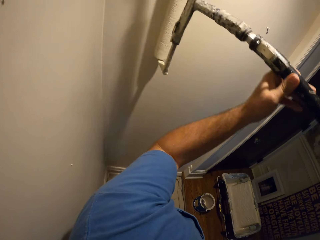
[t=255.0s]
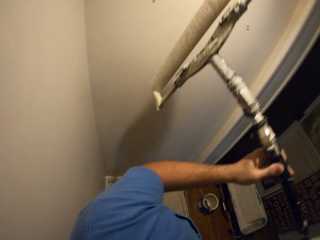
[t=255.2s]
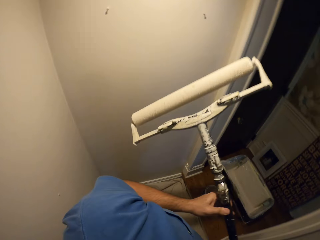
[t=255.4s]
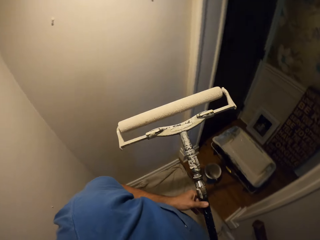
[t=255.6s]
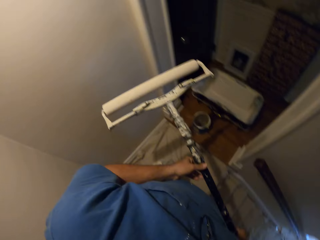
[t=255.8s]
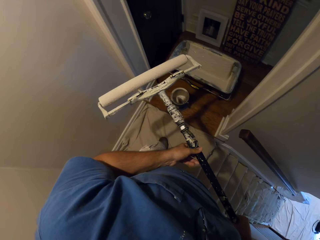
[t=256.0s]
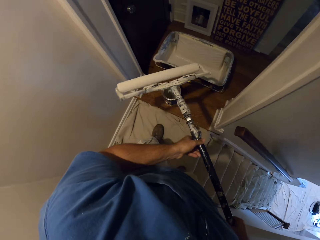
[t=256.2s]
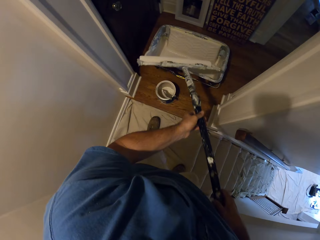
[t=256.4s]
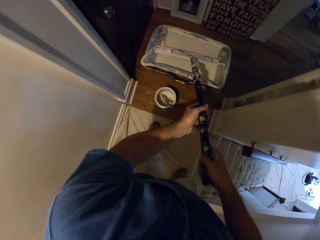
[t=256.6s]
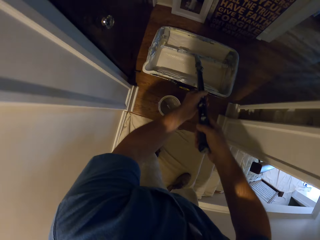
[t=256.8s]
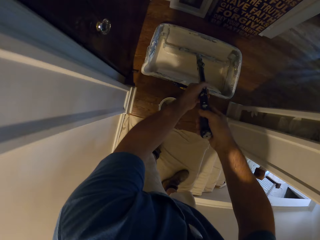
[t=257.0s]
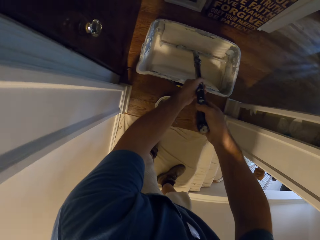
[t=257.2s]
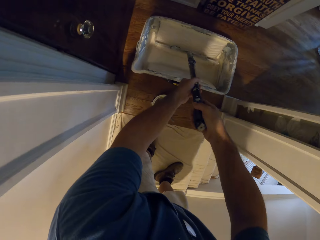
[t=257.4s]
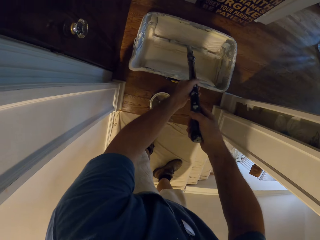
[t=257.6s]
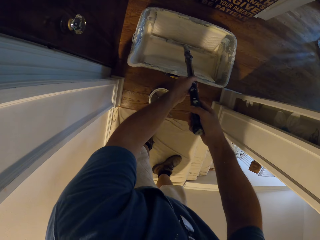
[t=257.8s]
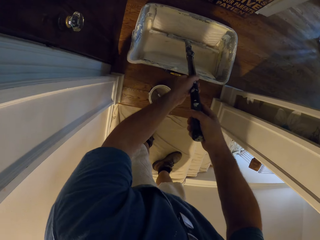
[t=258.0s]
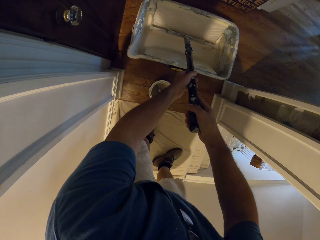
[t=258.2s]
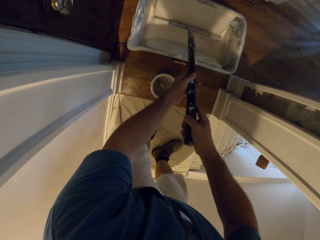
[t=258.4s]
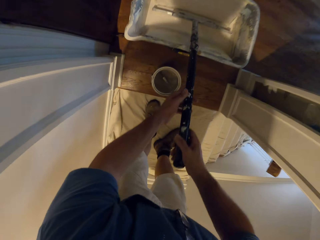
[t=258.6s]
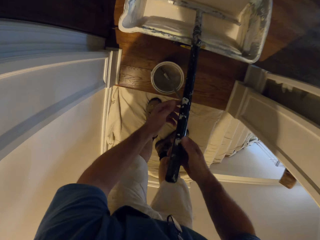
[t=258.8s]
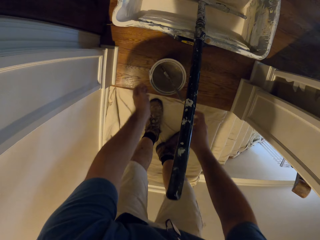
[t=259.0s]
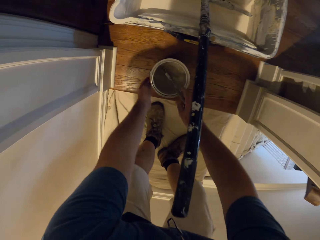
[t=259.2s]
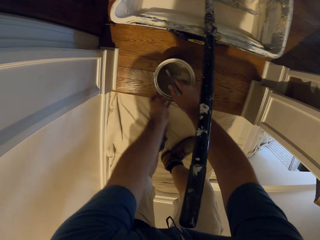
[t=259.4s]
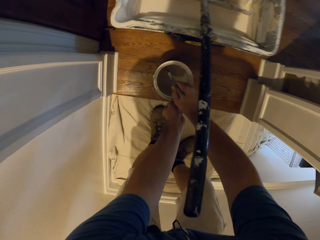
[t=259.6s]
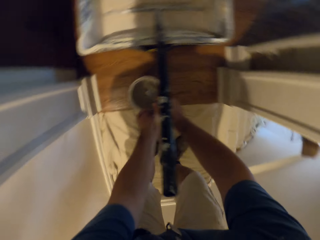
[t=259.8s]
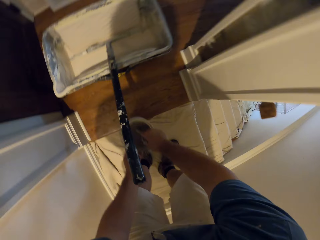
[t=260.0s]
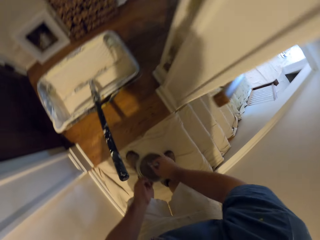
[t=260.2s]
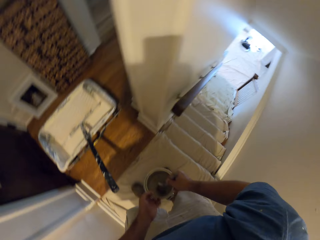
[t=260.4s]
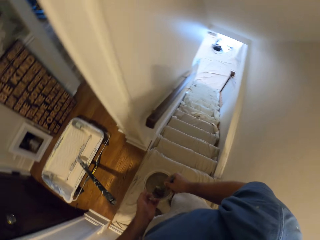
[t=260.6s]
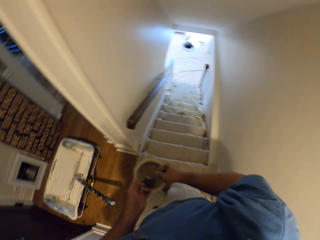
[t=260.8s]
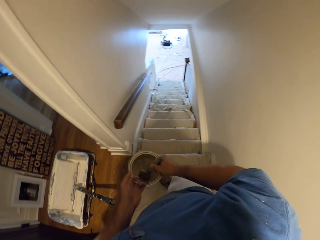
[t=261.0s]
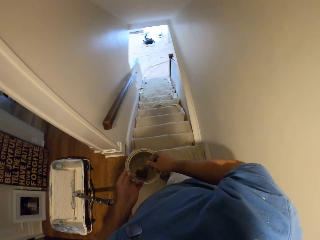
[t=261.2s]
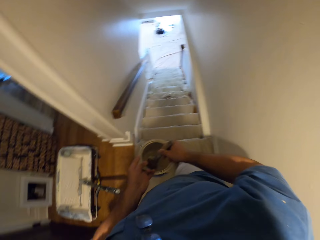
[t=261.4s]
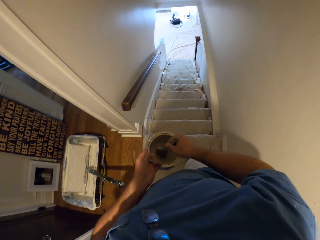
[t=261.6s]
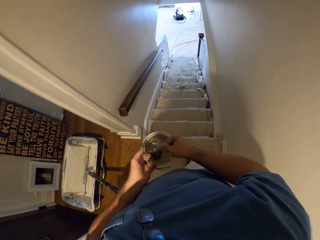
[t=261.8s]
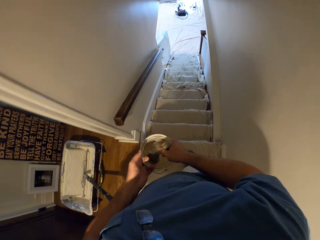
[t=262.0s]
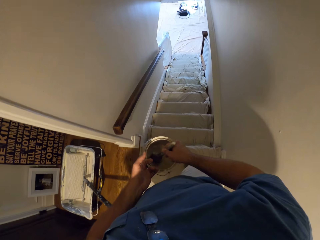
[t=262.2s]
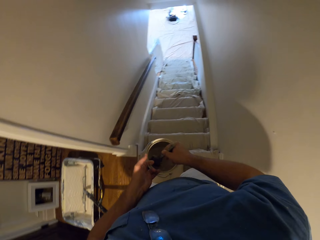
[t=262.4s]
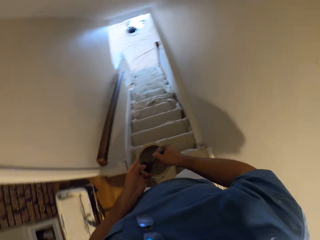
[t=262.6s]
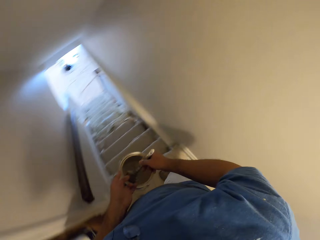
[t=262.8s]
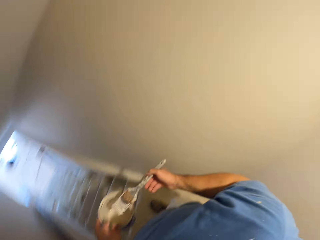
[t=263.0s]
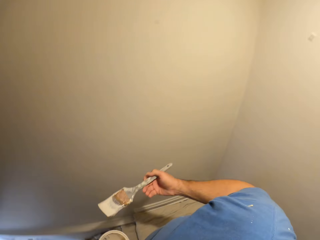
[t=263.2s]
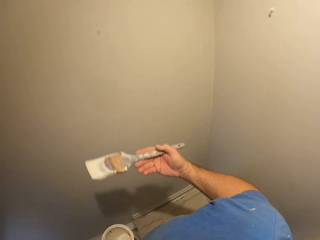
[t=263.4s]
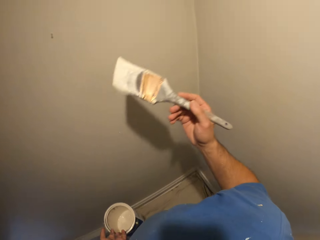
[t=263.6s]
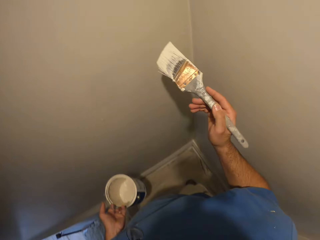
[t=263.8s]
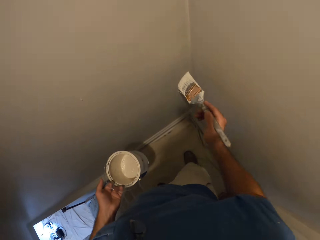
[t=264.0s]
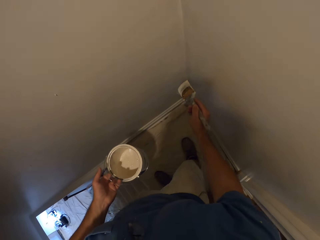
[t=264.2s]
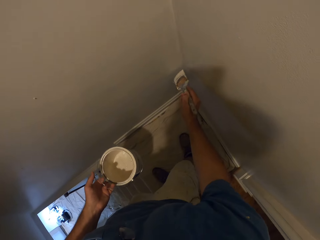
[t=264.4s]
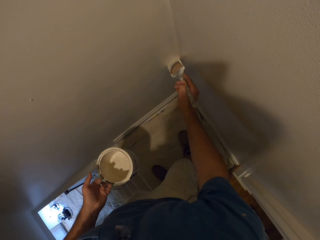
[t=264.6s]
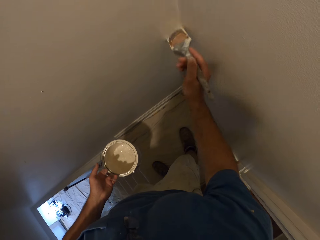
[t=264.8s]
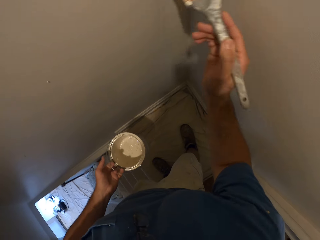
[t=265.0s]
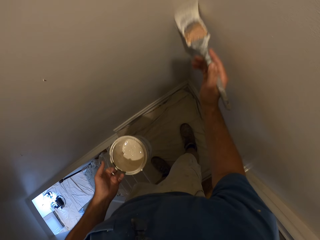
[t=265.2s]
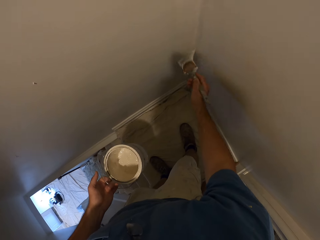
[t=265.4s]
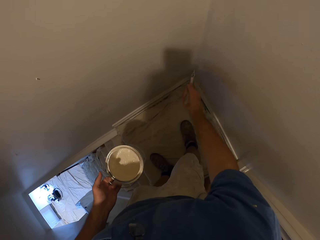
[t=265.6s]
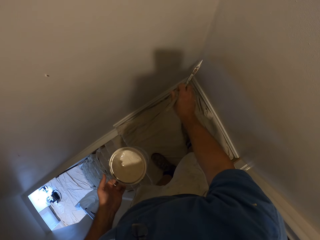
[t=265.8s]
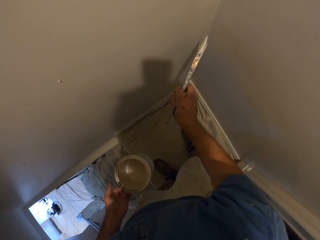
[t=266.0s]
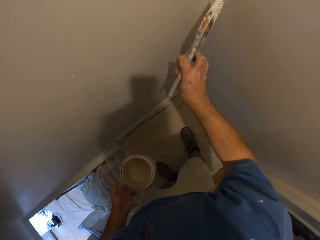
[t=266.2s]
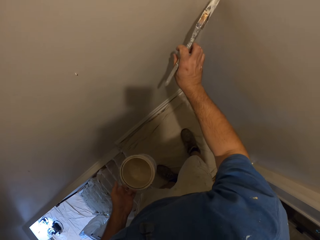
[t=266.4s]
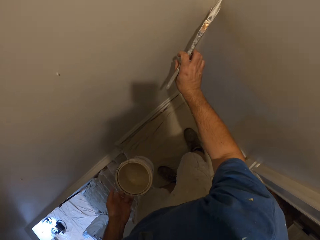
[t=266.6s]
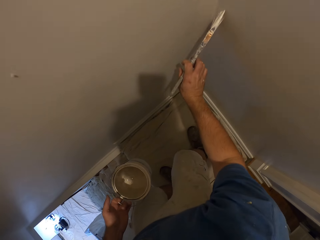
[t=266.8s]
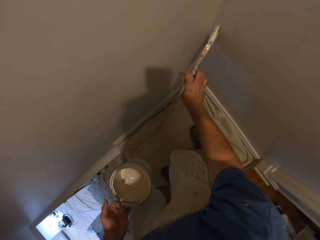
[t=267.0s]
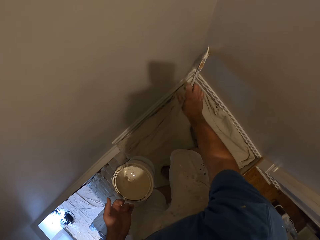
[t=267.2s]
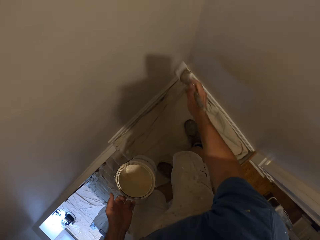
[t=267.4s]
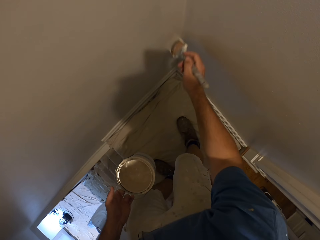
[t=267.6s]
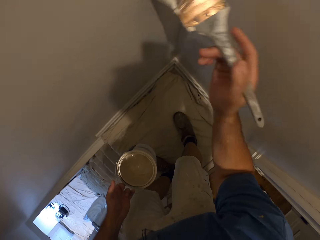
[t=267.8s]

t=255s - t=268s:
The camera wearer takes some paint from the paint bucket with the long paint roller. He drops the long paint roller in the paint bucket. He picks up the paint brush with his right hand. He takes some paint from the paint can with the paint brush. He picks up the paint can with his left hand. He turns around in the corridor. He paints the wall with the paint brush.

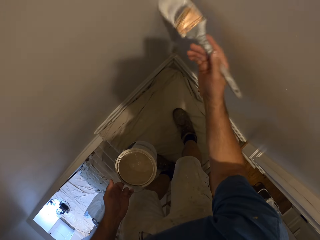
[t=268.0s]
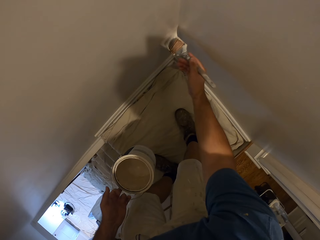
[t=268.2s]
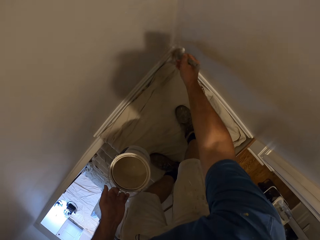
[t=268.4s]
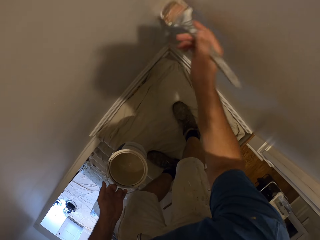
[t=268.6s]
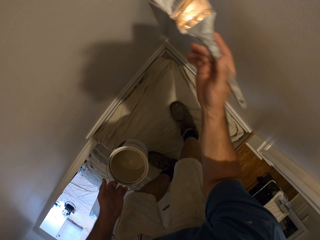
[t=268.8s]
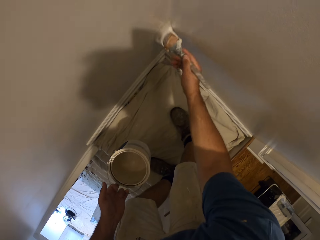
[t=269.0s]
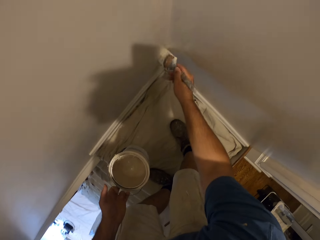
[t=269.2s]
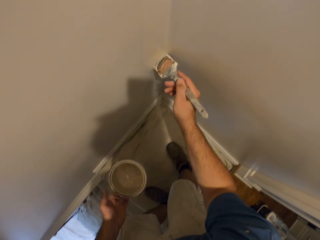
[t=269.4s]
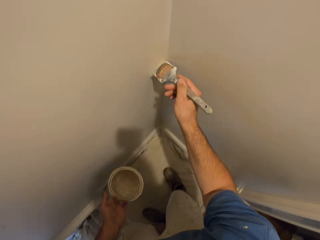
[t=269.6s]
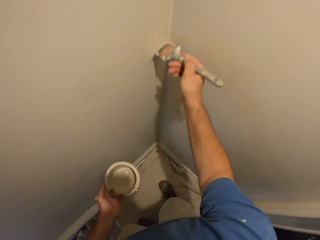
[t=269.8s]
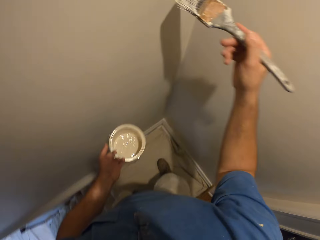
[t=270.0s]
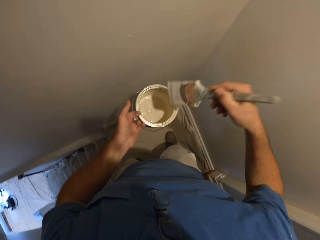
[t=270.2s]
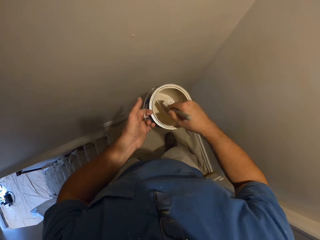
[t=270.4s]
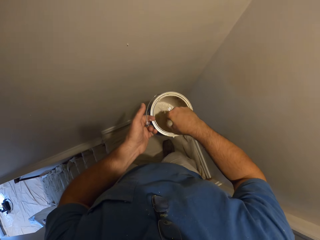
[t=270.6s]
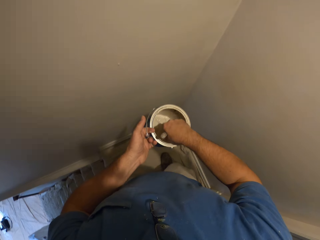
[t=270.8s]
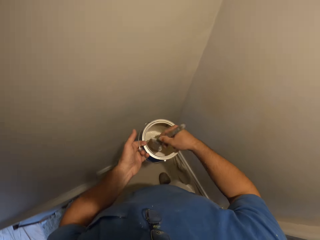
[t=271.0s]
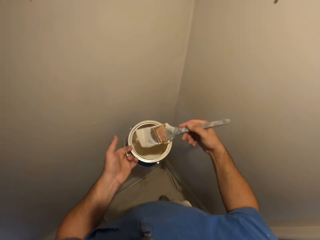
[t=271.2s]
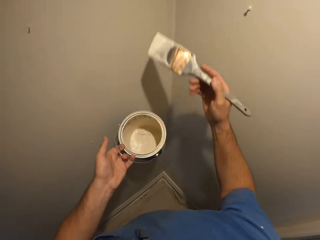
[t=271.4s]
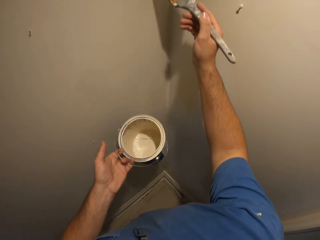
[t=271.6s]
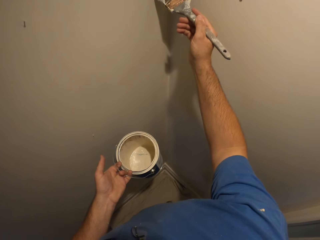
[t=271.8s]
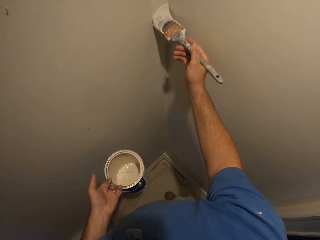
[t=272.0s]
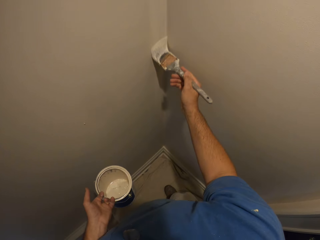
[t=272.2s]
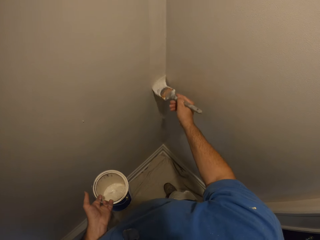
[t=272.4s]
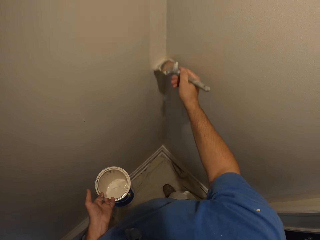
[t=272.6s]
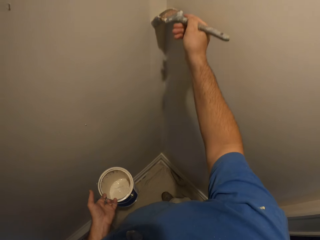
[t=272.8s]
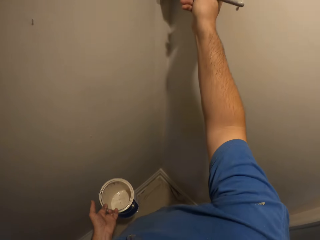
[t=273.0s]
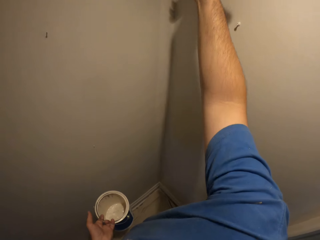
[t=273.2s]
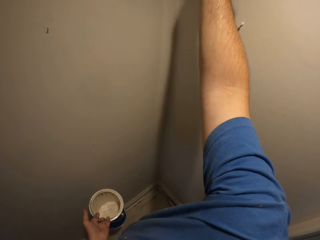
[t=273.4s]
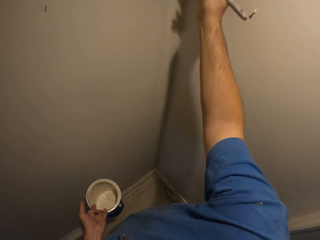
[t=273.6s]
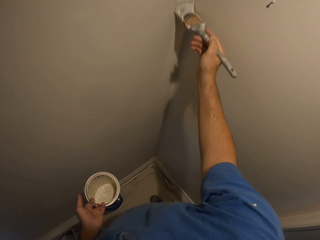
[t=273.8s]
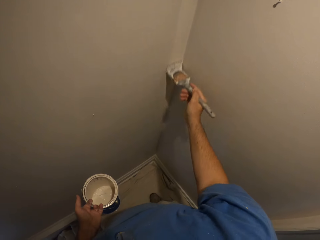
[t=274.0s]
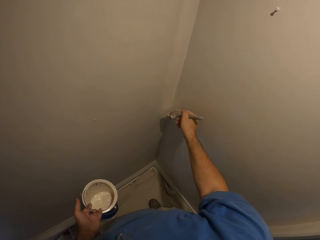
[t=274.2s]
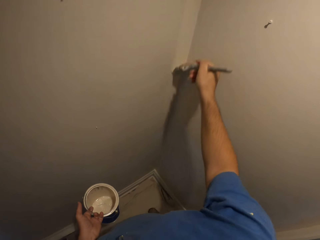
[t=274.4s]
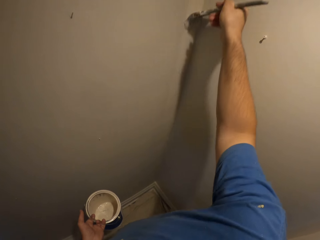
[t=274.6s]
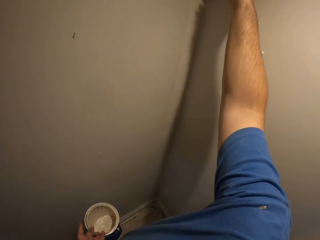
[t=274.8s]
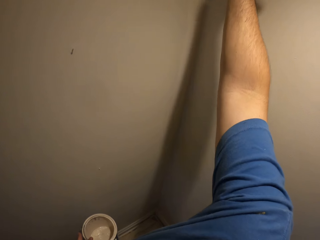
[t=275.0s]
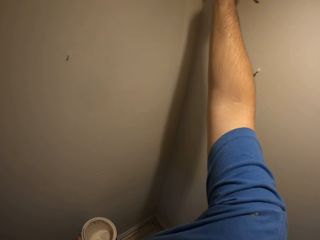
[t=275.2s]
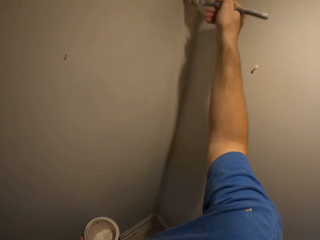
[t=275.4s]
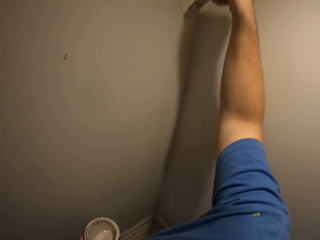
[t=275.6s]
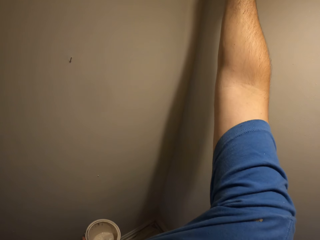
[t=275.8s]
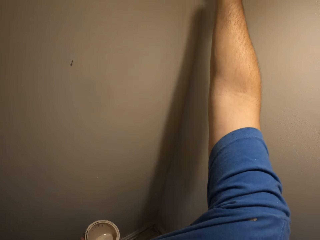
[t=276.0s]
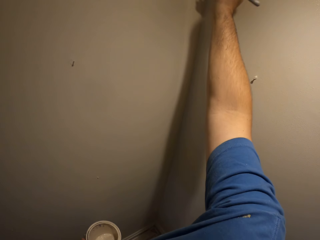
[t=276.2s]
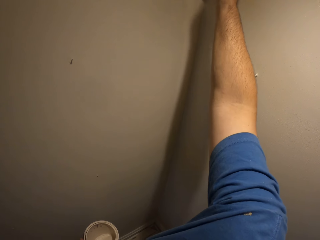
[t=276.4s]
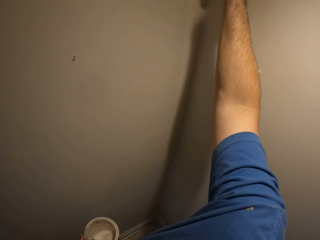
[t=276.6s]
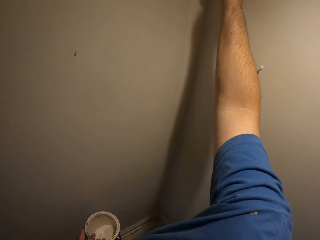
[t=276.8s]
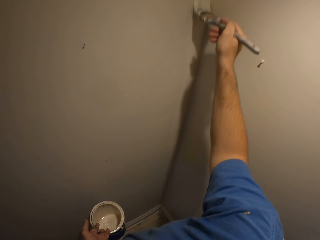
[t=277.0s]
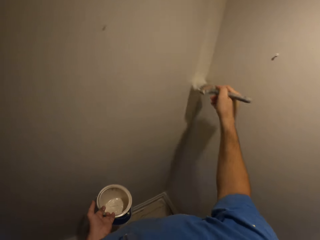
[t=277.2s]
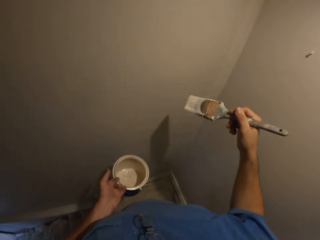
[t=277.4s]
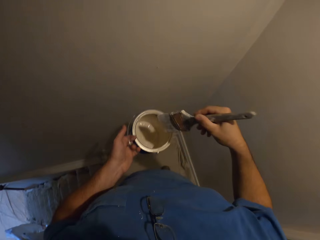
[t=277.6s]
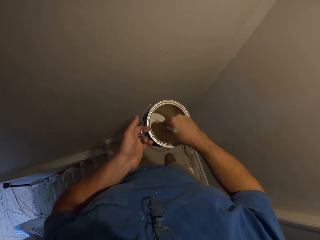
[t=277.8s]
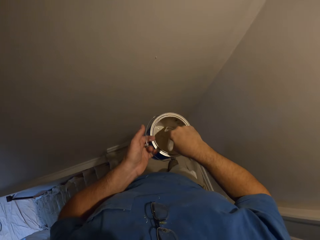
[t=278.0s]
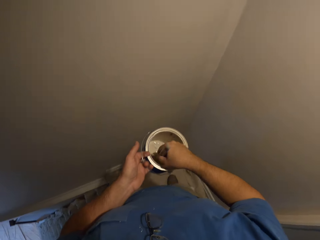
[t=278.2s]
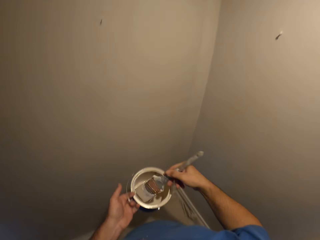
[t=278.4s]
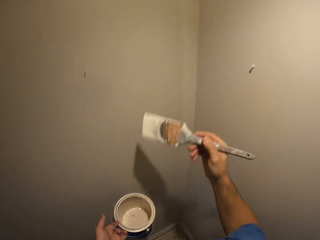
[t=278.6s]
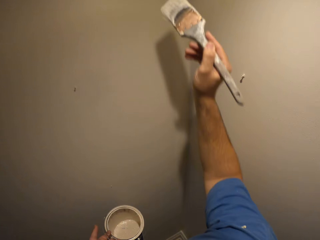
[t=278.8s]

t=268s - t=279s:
The camera wearer takes some paint from the paint can with the paint brush. They paint the wall with the paint brush. They take some paint from the paint can with the paint brush.
